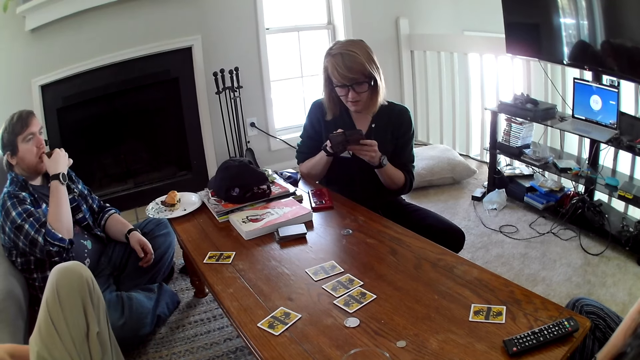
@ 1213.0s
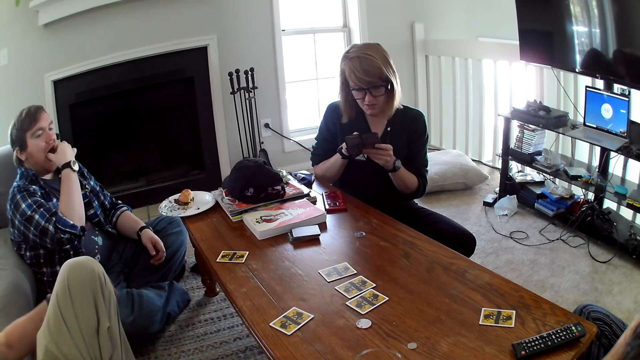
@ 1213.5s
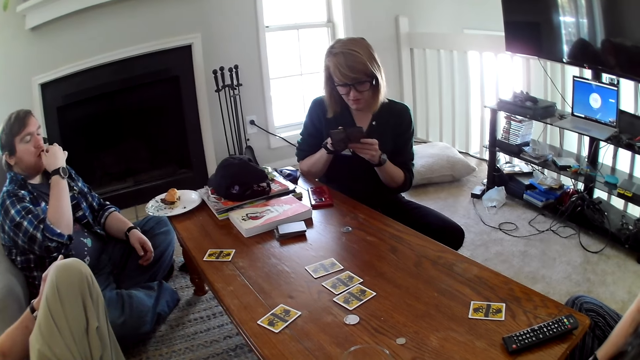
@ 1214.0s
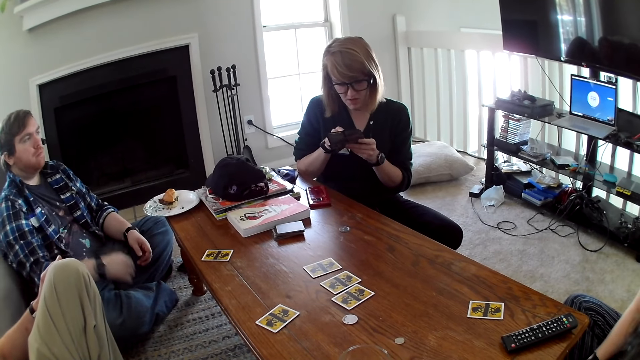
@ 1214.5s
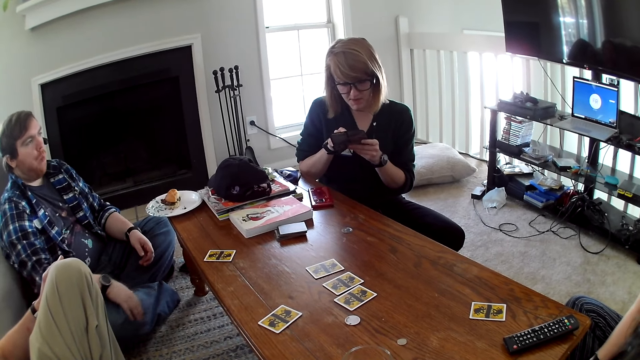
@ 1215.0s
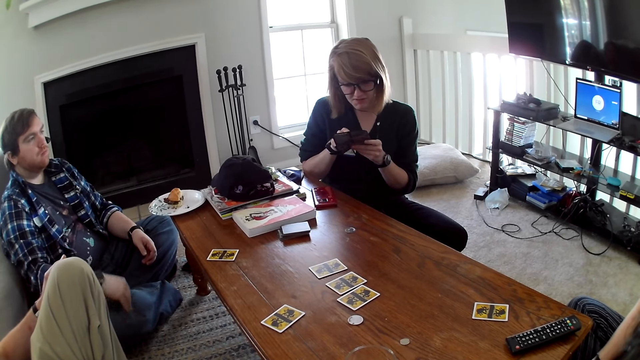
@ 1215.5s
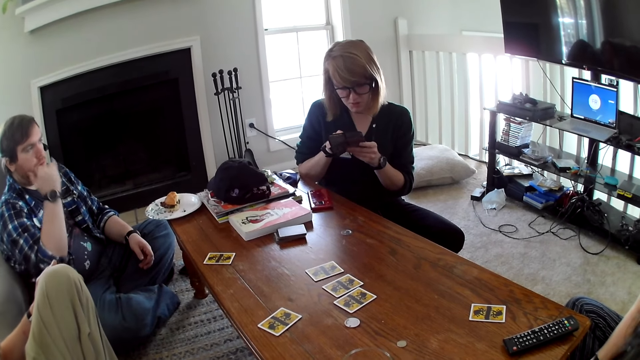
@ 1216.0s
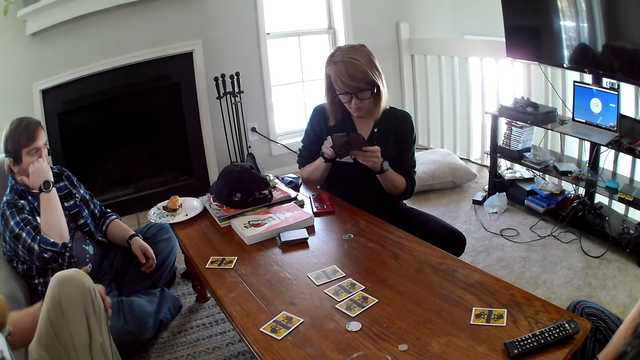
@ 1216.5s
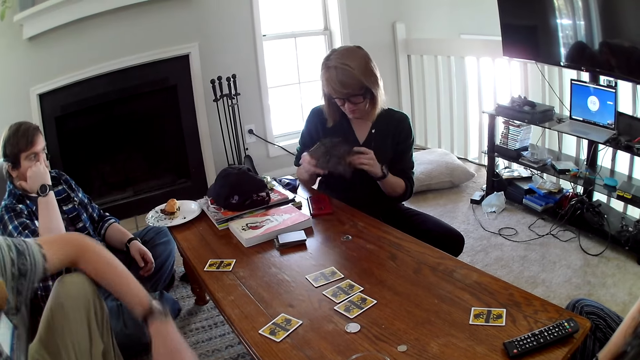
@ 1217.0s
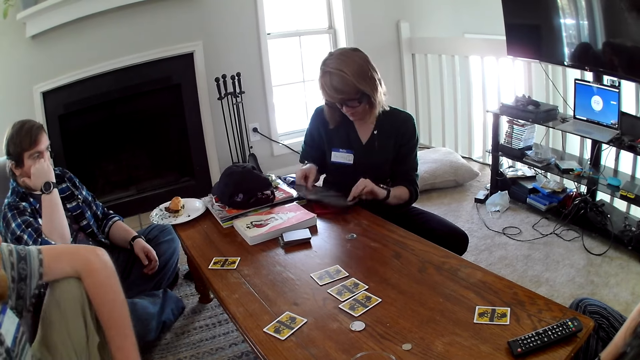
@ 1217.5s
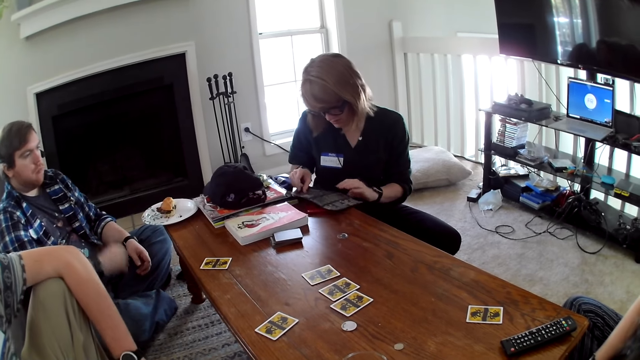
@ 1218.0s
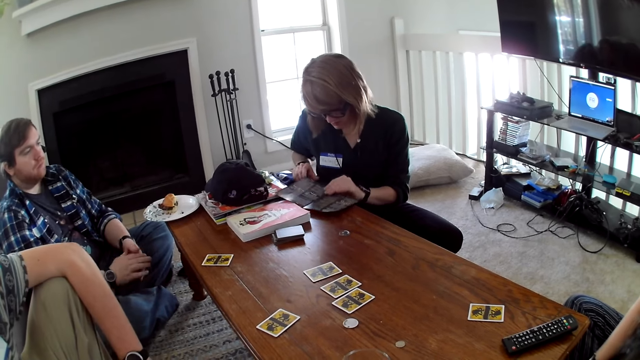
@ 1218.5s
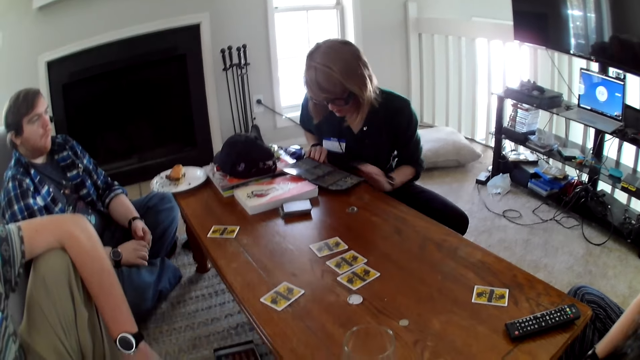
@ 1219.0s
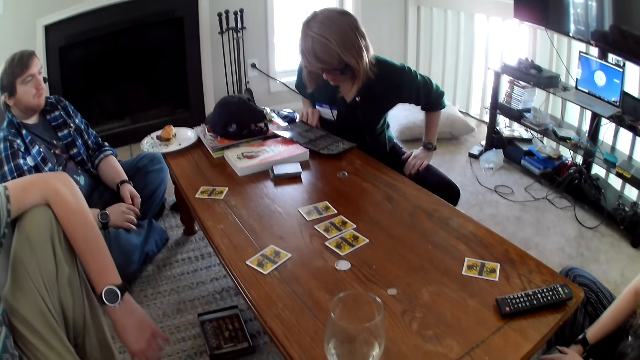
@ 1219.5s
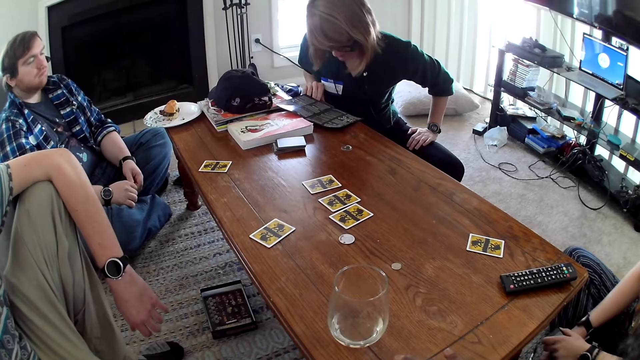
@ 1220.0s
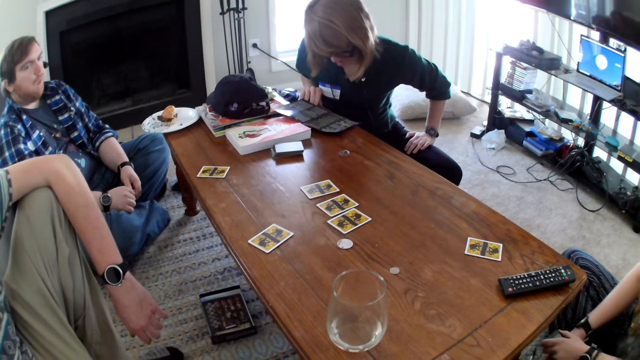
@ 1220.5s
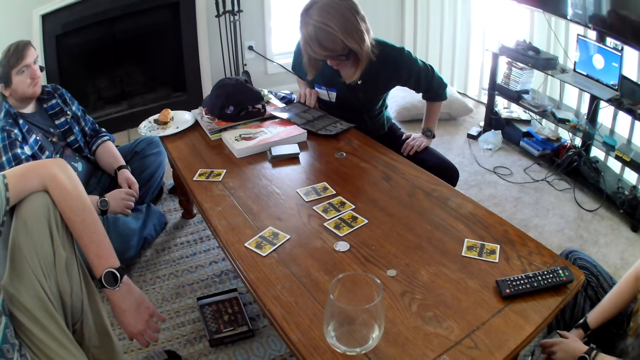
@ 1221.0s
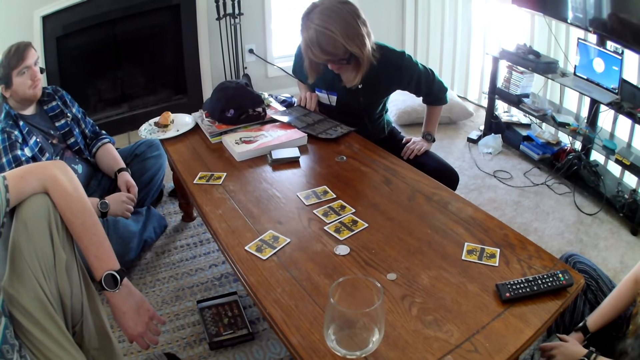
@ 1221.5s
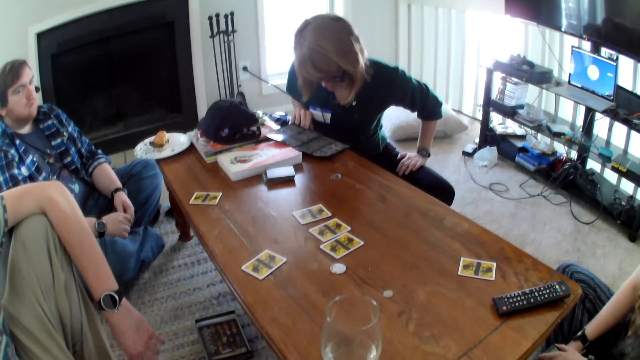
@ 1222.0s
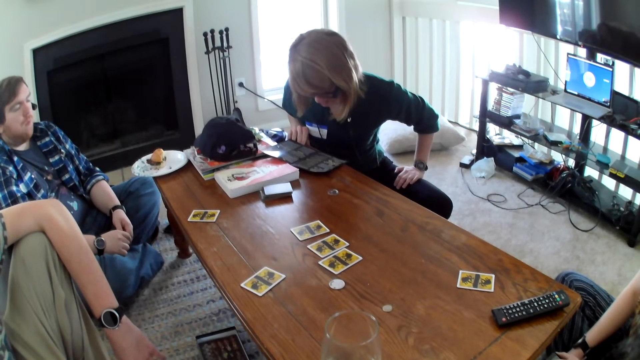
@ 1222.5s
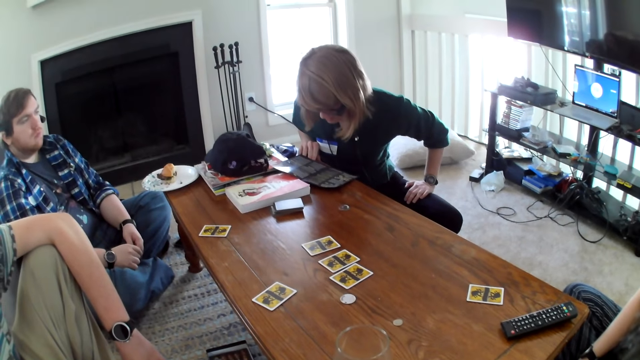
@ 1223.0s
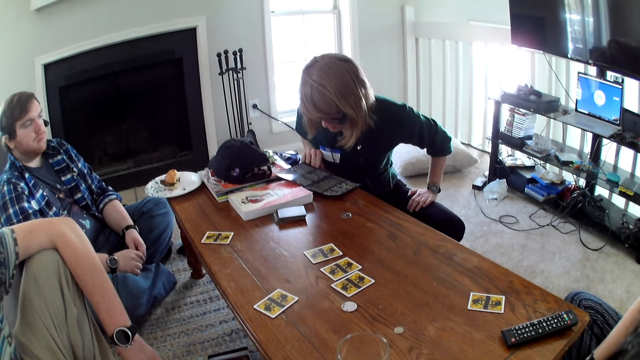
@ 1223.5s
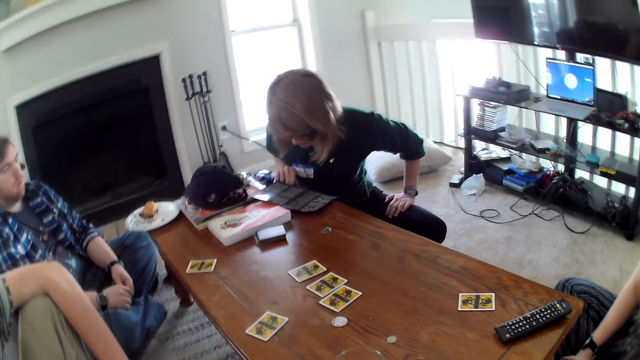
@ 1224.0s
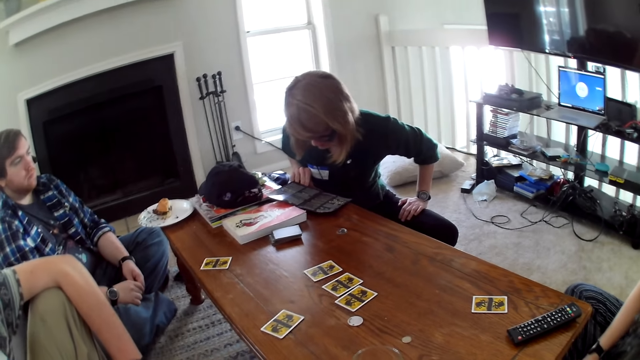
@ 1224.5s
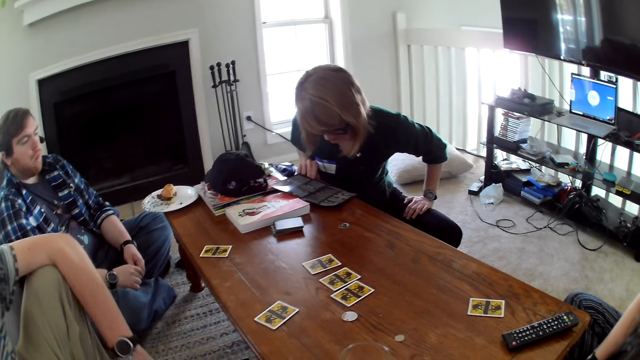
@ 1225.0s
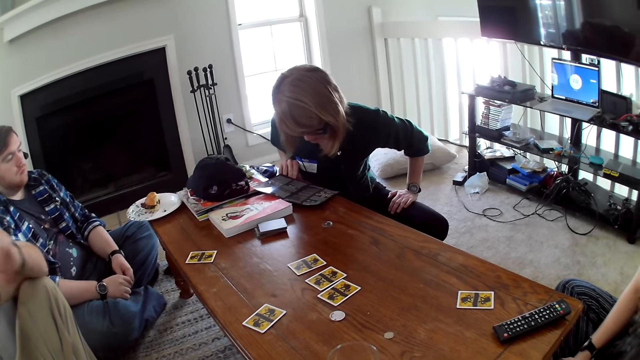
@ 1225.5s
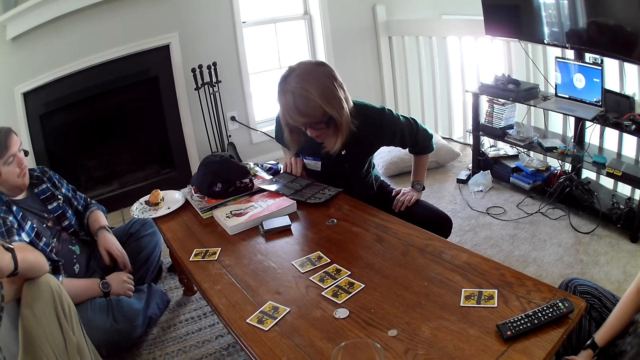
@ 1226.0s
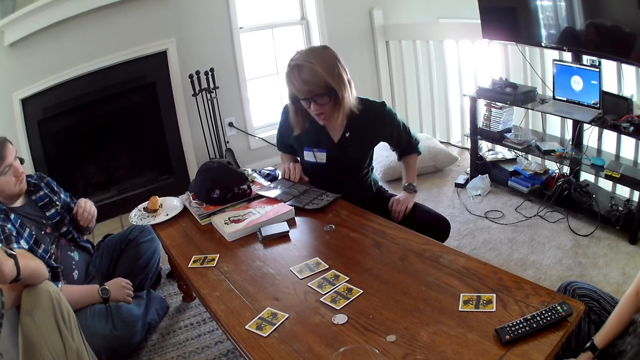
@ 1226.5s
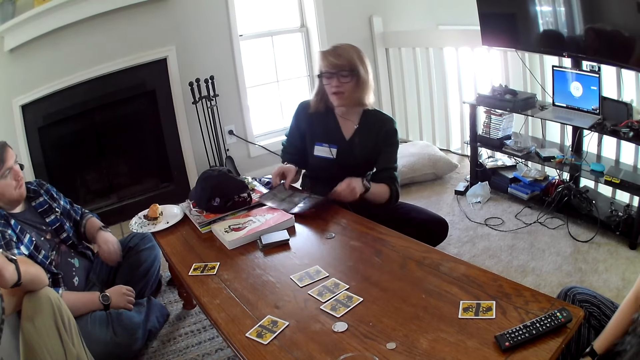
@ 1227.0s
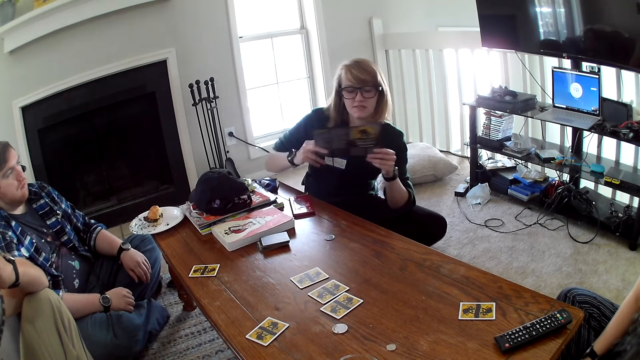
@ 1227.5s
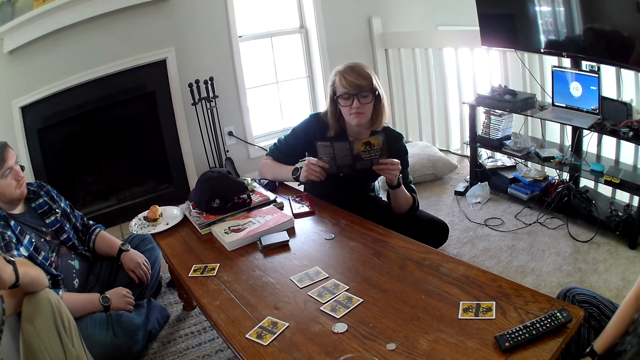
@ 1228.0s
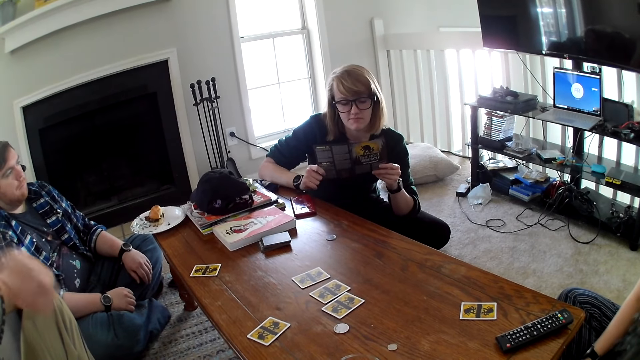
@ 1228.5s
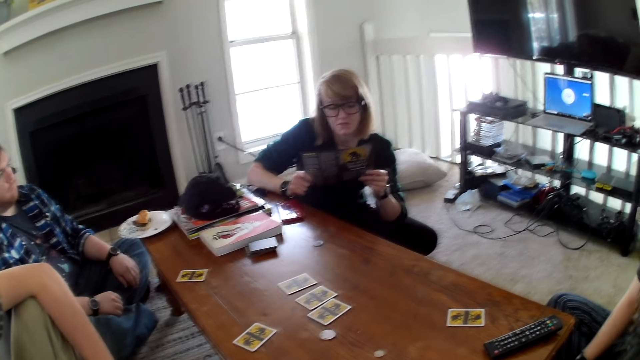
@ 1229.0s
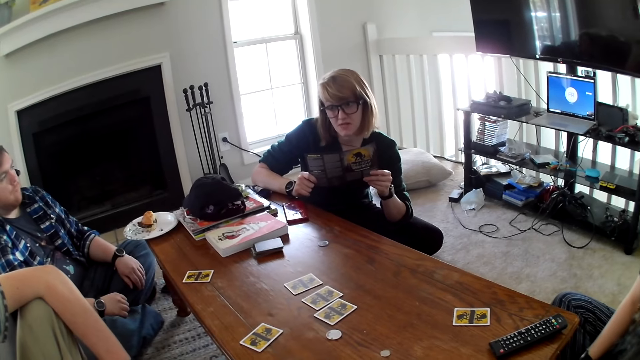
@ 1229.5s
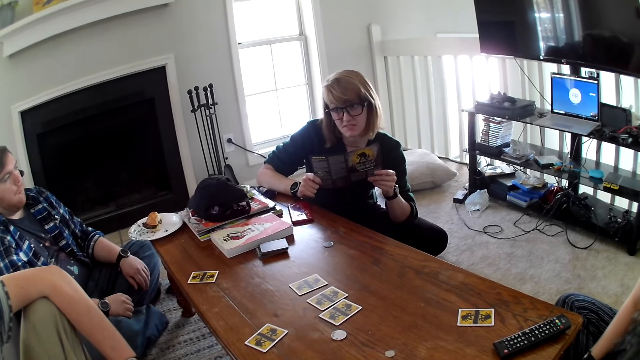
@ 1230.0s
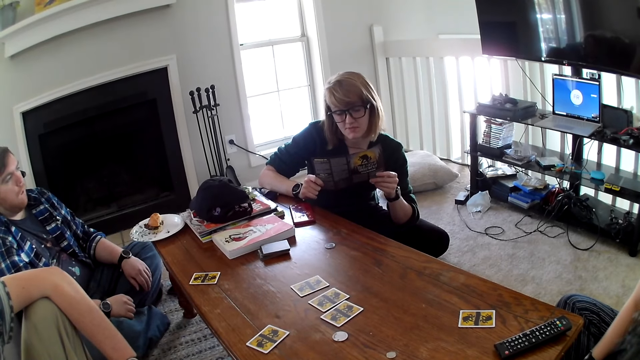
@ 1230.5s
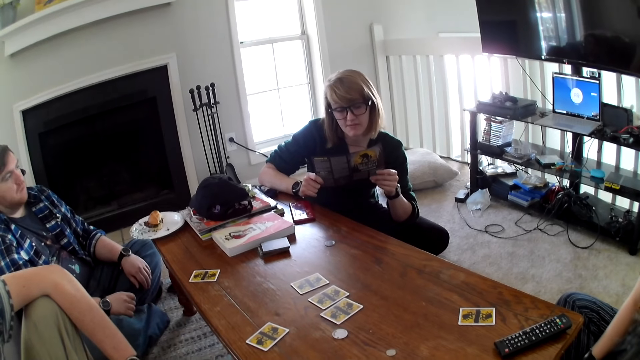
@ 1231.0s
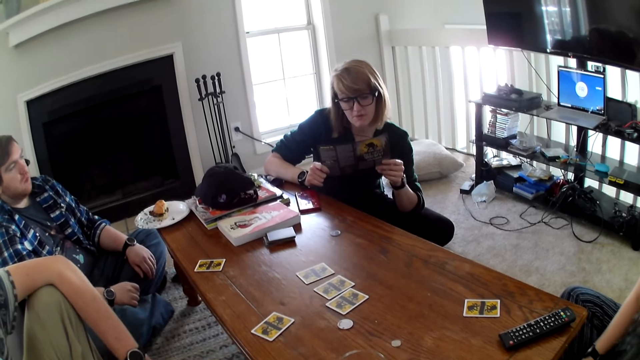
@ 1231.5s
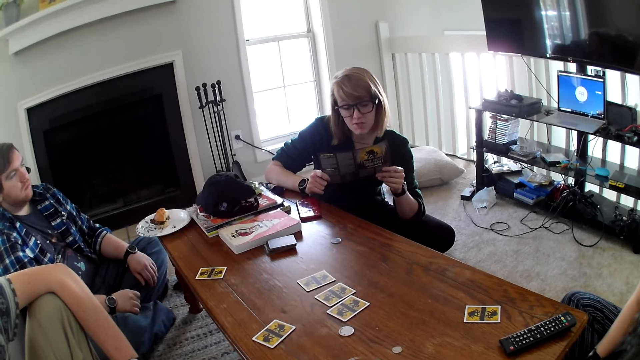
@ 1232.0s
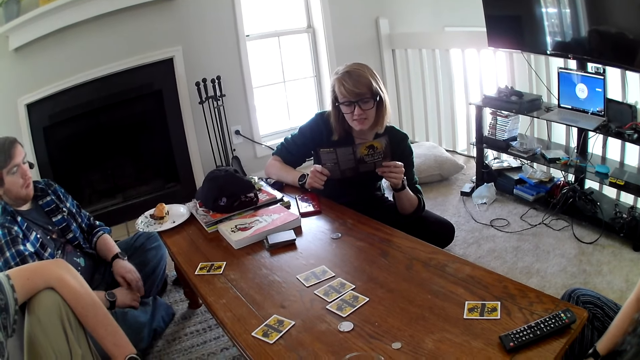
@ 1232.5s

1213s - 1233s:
A man eats the snack. A woman reads the brochure. The woman reads the card. Another man moves the hand. The woman reads the card.
